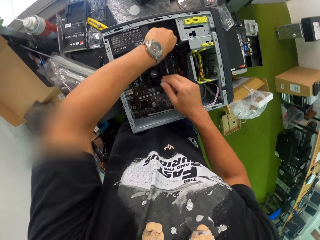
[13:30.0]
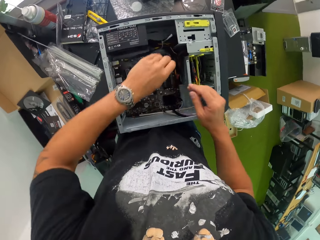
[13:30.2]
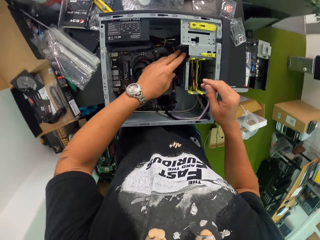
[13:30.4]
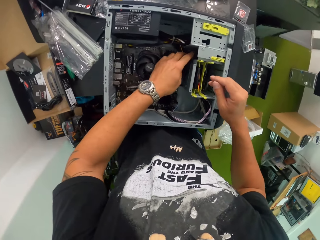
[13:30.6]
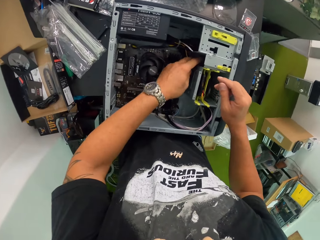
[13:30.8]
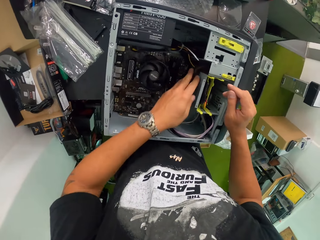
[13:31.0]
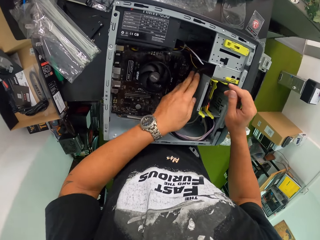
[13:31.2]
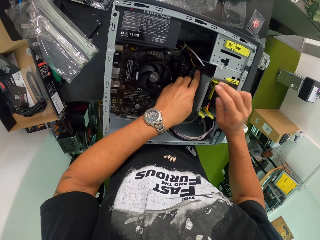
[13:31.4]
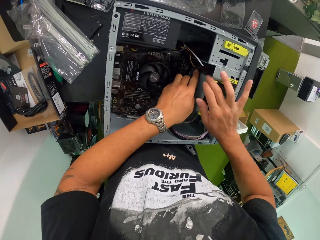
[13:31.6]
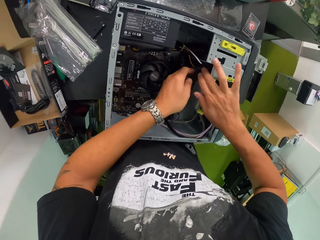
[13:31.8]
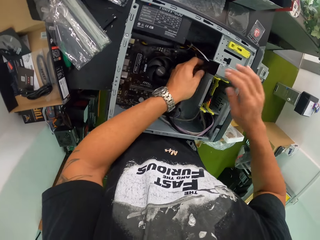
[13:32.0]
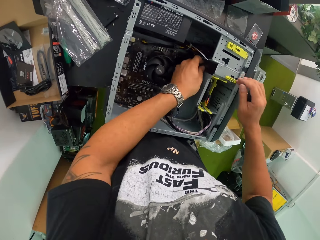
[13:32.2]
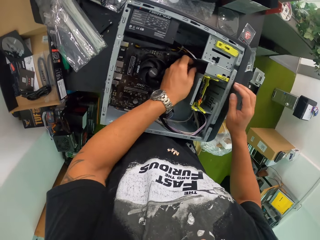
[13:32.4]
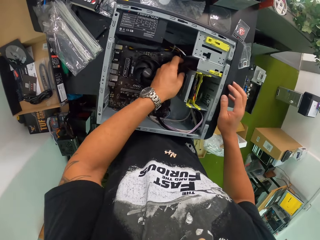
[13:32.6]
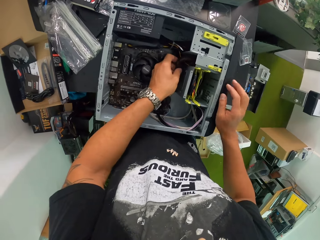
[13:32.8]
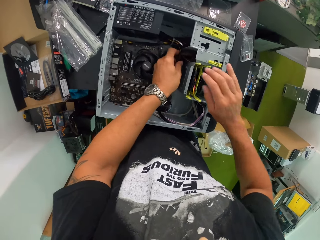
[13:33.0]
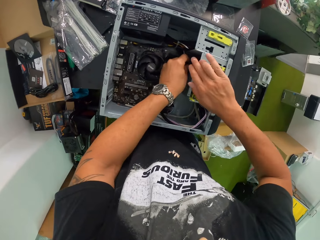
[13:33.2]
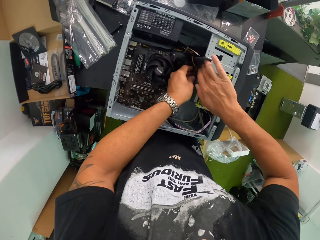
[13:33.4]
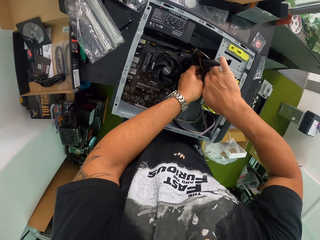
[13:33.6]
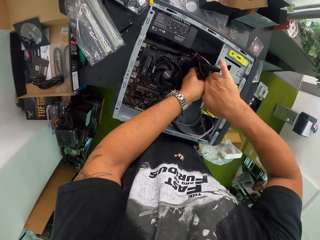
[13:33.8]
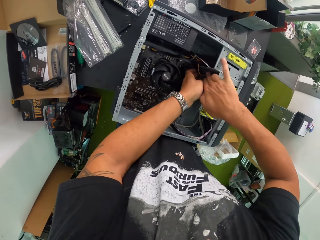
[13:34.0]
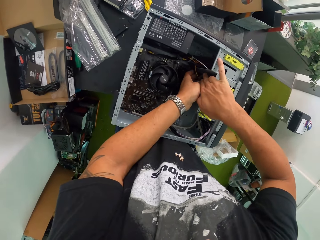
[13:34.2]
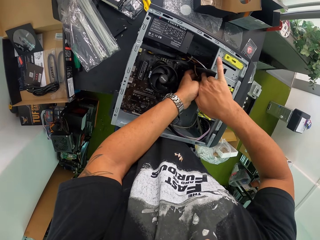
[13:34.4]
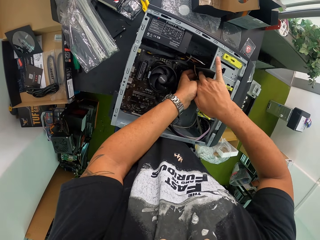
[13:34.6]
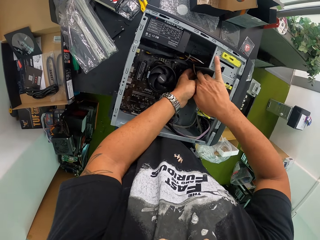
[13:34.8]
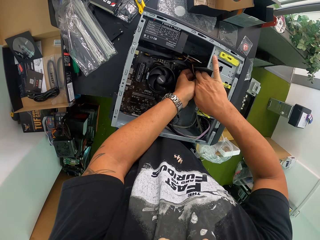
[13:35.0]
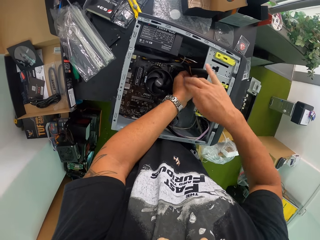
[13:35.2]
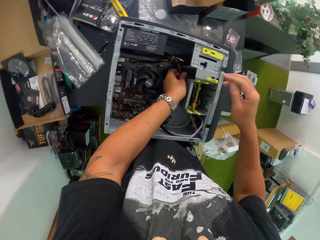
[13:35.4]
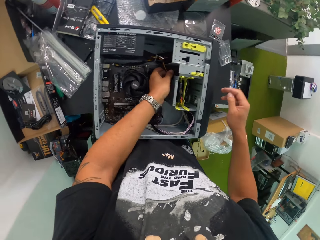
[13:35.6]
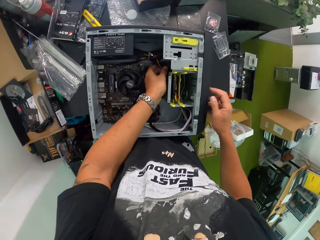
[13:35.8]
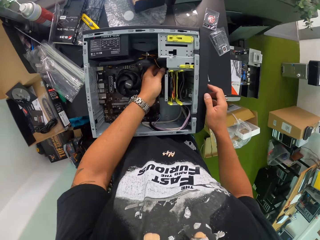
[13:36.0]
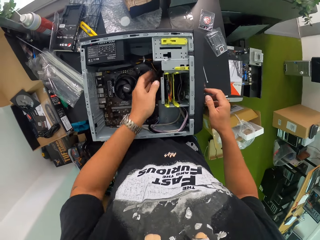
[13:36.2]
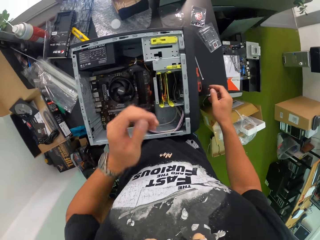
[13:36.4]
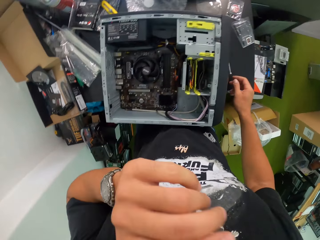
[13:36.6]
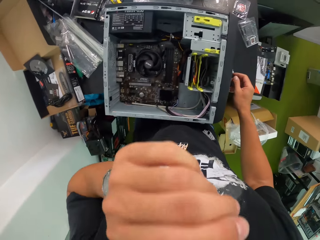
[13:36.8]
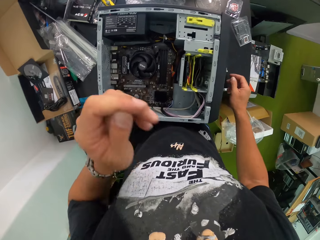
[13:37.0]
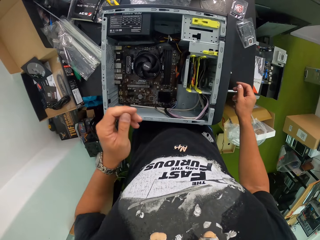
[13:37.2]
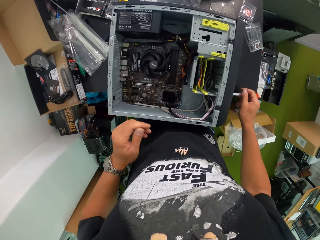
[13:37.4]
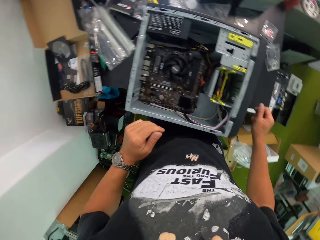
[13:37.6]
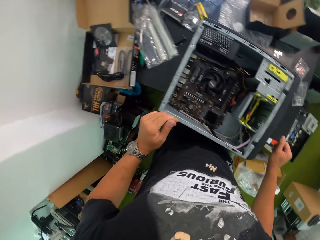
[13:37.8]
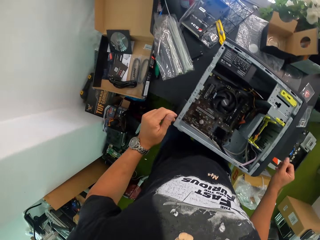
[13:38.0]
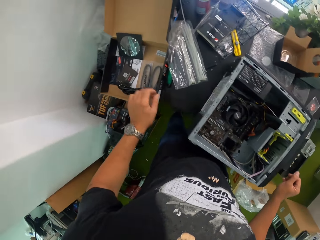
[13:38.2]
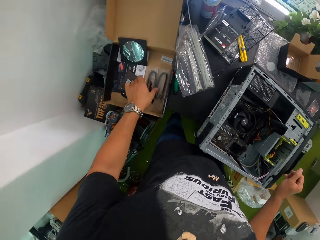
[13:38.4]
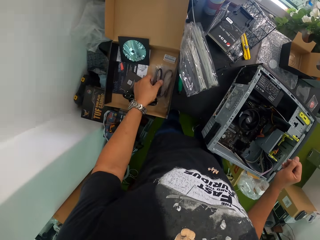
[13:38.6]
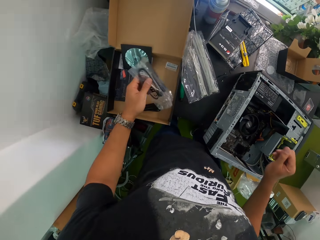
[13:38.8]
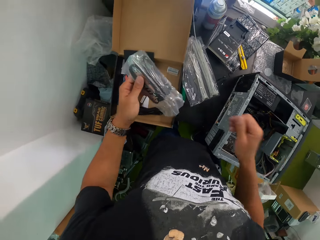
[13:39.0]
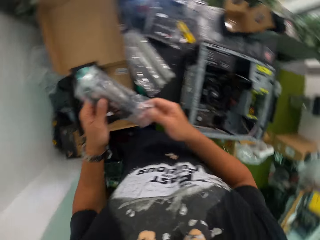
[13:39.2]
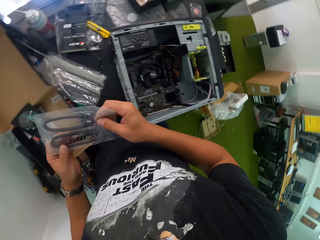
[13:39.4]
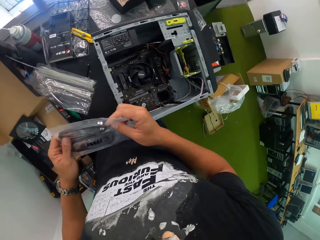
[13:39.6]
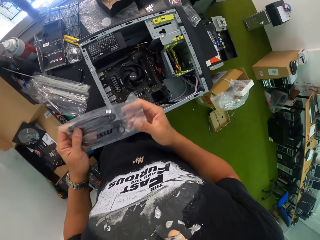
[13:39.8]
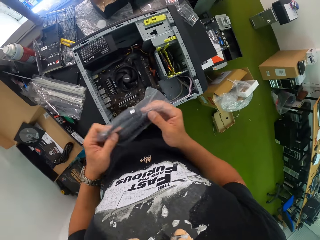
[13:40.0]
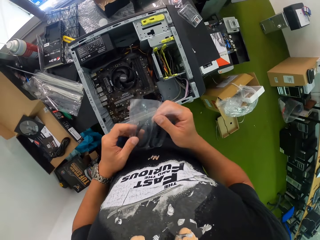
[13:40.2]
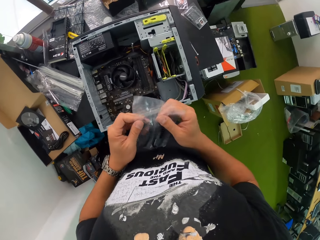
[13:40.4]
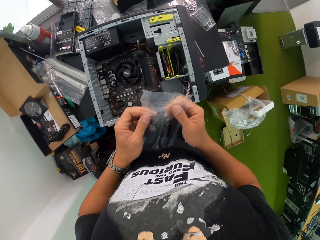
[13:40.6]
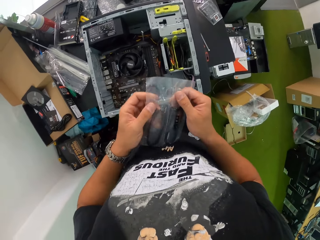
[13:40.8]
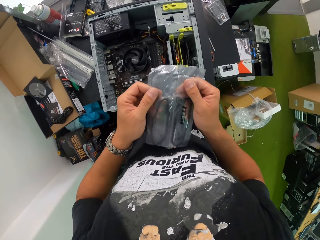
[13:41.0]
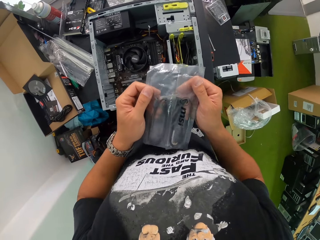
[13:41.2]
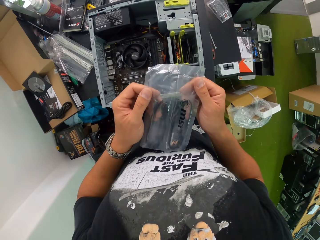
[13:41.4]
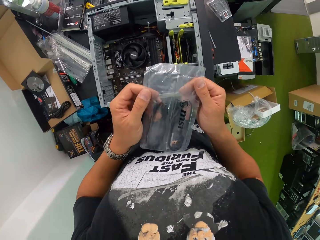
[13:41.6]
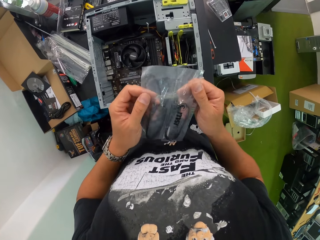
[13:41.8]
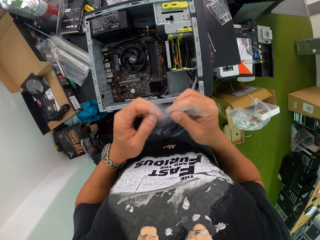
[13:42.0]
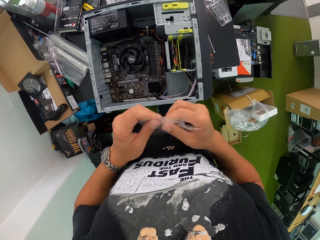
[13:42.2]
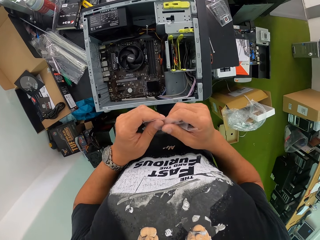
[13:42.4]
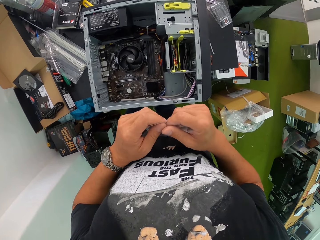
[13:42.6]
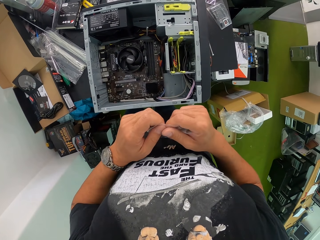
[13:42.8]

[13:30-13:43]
The camera wearer adjusts the cables in the desktop with his left hand. He repairs the central processing unit. He moves his left hand towards his mouth. He lowers his left hand. He takes a pack of hard drive cables from the work table with his left hand. He holds the pack of hard drive cables in his left hand with both hands.

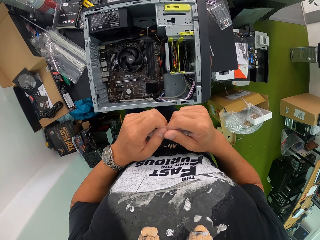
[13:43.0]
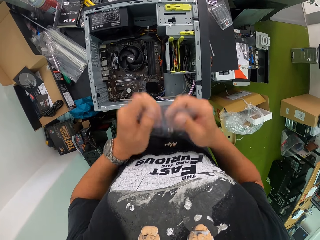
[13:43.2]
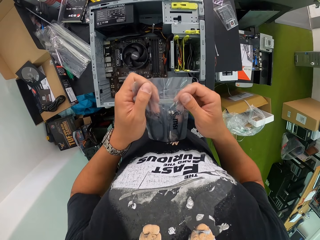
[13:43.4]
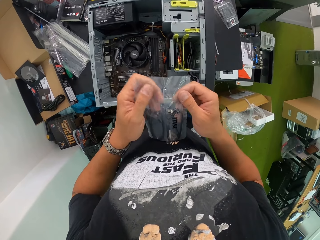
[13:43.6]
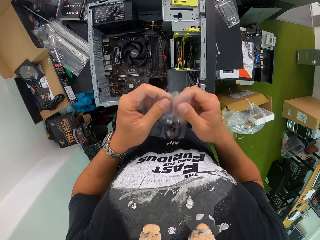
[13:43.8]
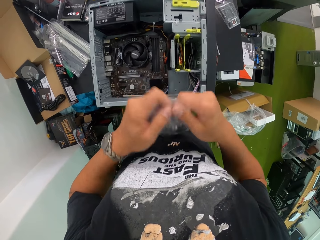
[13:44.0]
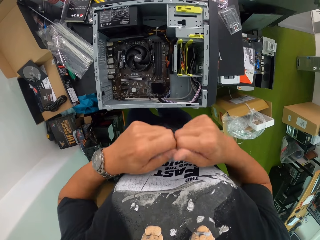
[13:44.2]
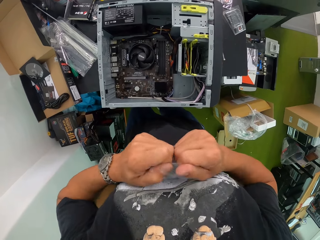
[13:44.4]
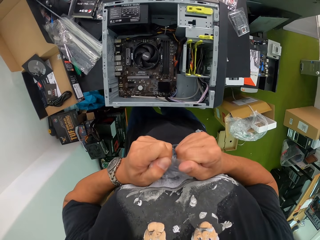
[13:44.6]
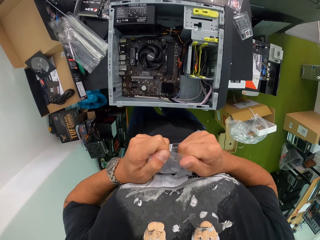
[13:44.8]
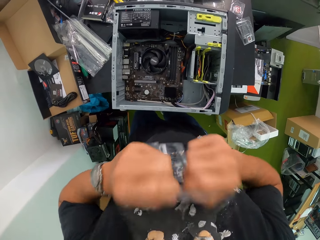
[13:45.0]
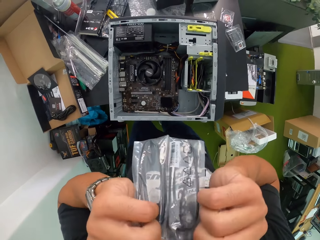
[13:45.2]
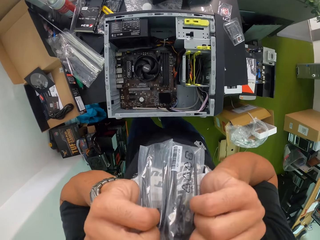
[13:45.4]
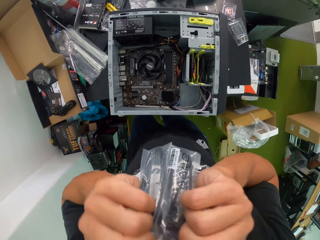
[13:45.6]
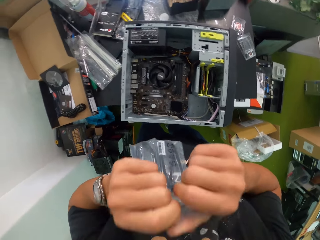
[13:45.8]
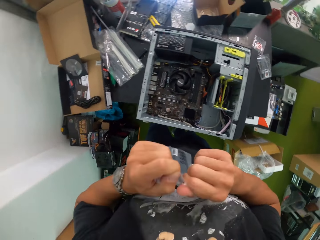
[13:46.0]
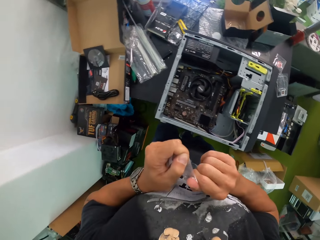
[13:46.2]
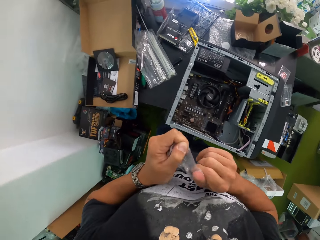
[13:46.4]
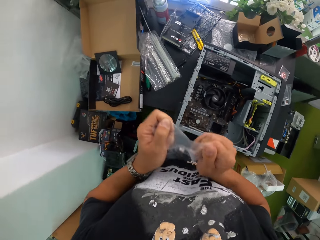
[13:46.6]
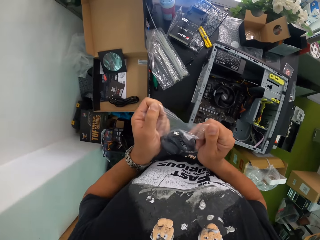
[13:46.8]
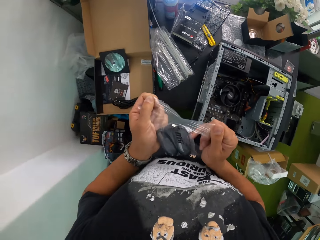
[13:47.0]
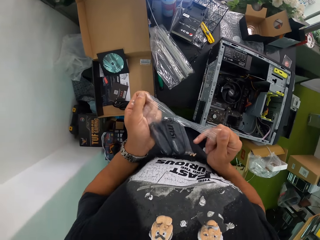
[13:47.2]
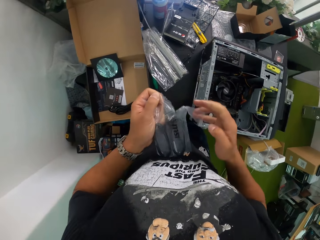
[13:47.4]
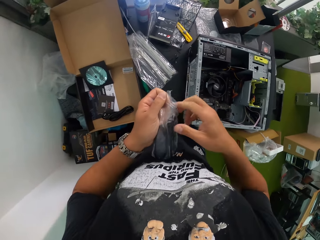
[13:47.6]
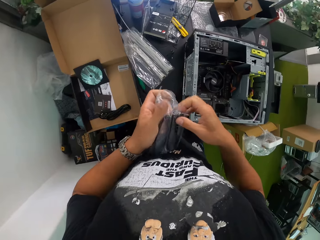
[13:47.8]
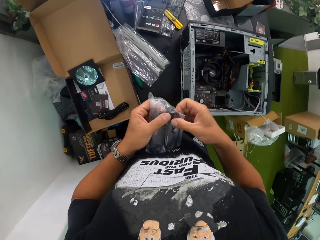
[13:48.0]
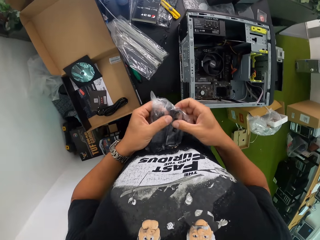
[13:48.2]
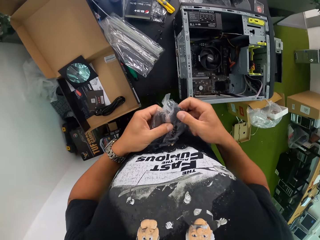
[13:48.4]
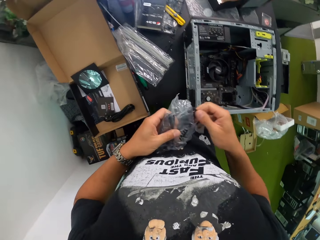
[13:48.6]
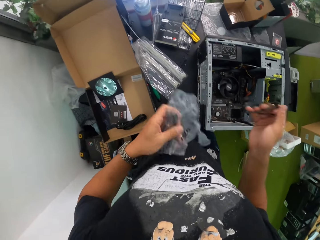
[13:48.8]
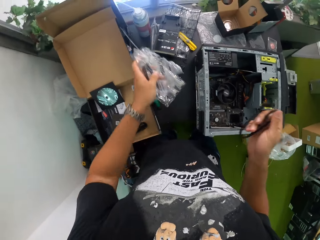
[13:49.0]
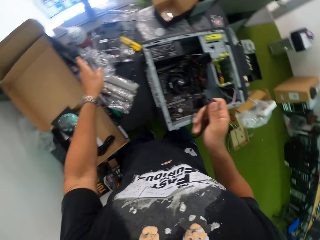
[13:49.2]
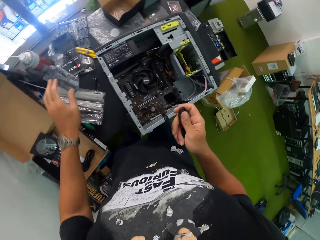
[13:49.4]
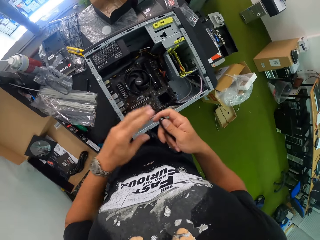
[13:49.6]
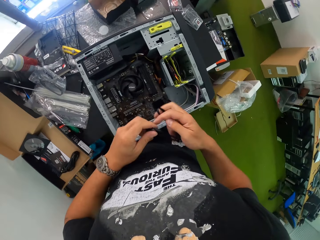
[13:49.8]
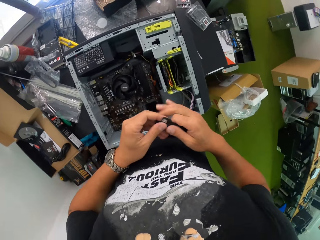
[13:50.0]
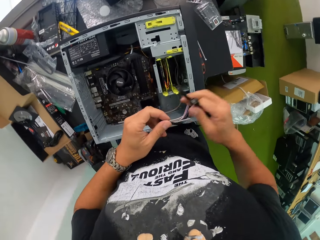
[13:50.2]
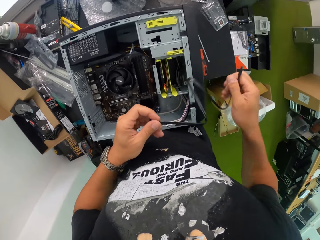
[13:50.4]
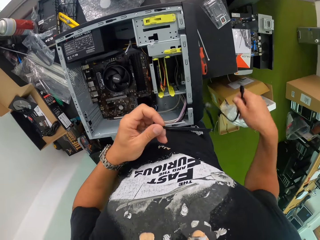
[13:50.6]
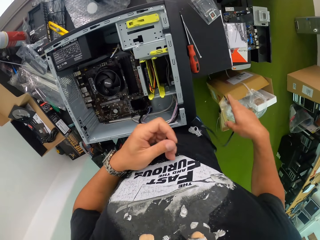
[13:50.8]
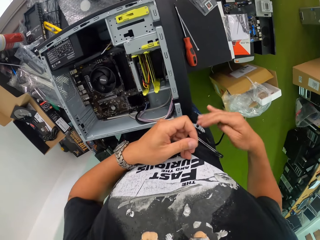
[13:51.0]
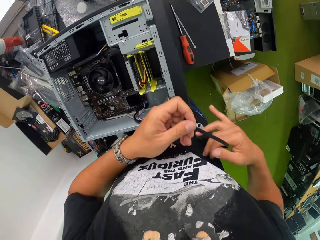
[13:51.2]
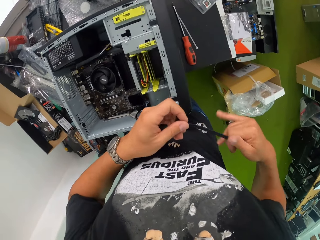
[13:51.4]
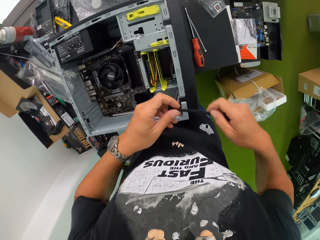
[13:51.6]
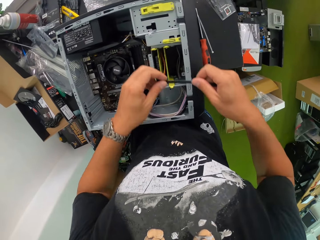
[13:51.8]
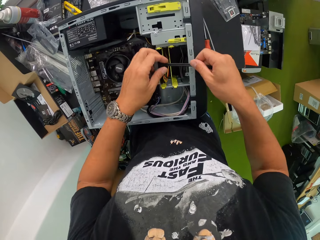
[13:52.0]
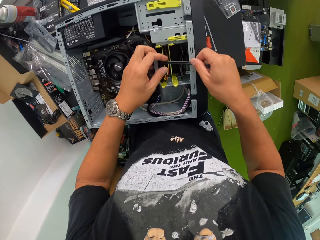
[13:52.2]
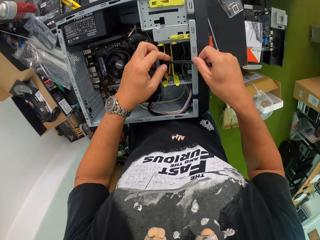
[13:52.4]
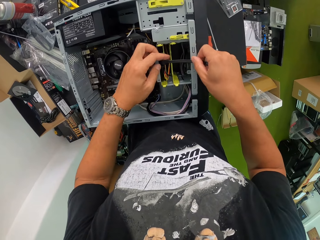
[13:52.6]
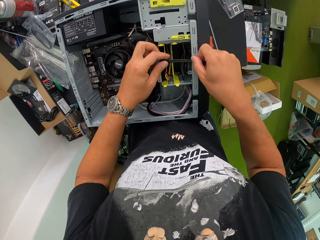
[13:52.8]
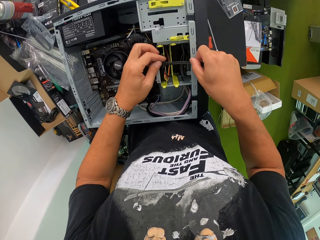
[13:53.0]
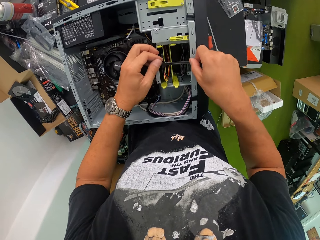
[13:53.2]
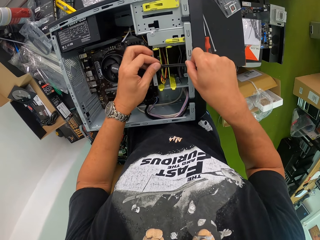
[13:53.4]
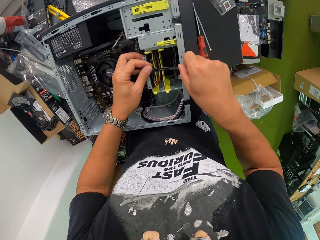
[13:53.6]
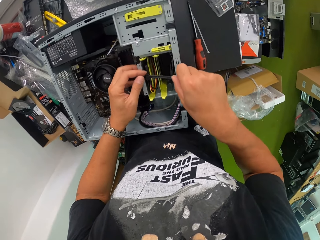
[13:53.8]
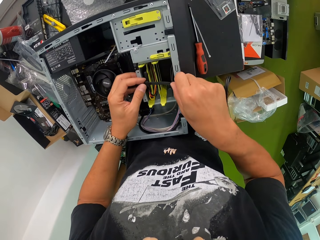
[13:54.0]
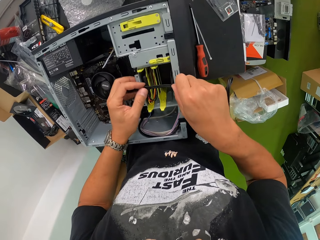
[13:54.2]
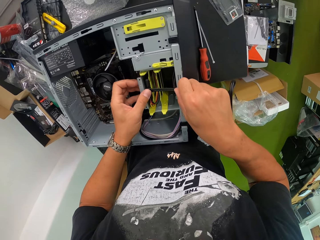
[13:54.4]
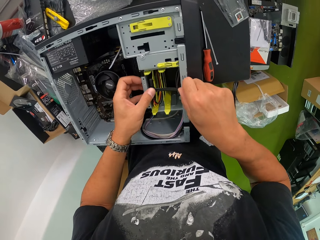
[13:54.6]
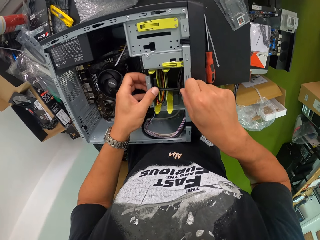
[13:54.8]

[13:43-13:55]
The camera wearer pulls the pack of hard drive cables with both hands. He bites the tip of the cable wrapper. He tears the cable wrapper with both hands. He removes a cable from the torn cable wrapper with his right hand. He drops the torn cable wrapper on the table with his left hand. He stretches the cable with both hands. He adjusts the cable with his hands. He clips an end of the cable on the central processing unit of the computer with his left hand.
